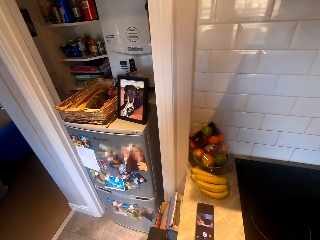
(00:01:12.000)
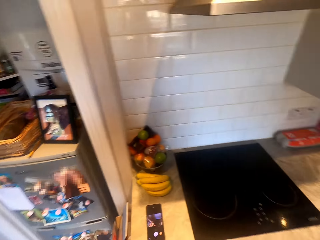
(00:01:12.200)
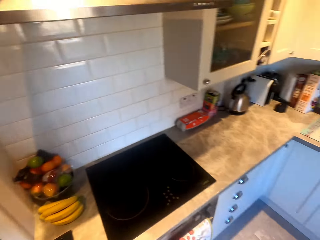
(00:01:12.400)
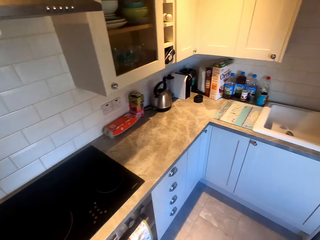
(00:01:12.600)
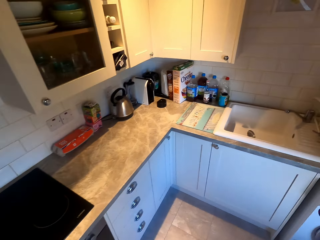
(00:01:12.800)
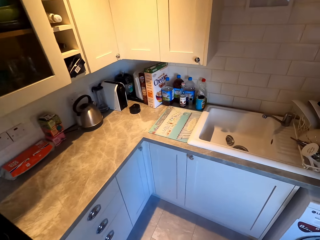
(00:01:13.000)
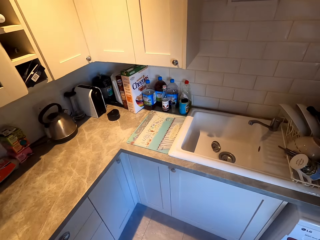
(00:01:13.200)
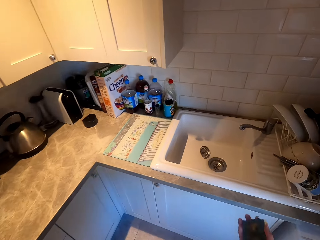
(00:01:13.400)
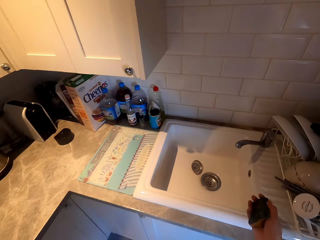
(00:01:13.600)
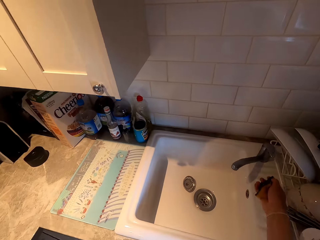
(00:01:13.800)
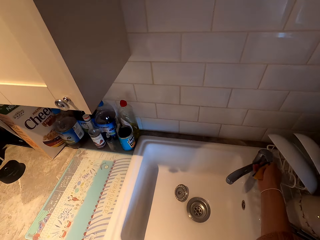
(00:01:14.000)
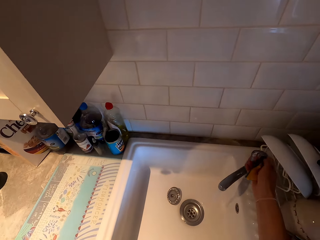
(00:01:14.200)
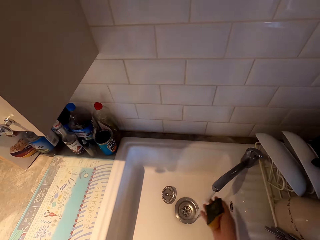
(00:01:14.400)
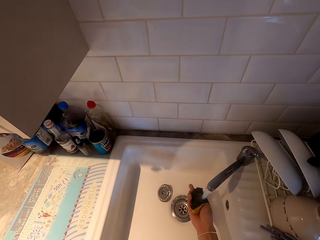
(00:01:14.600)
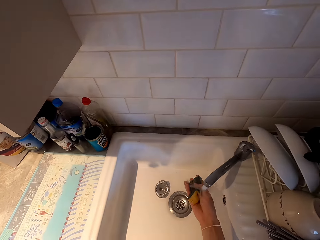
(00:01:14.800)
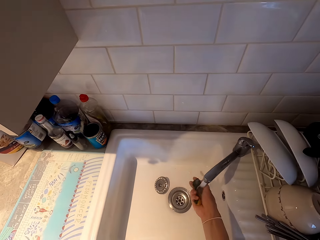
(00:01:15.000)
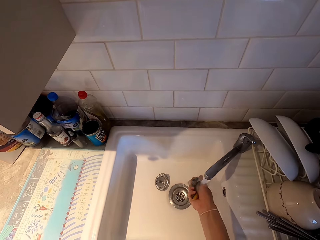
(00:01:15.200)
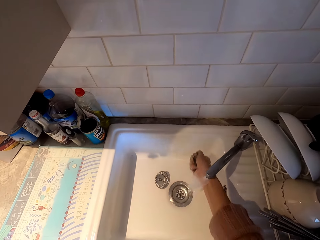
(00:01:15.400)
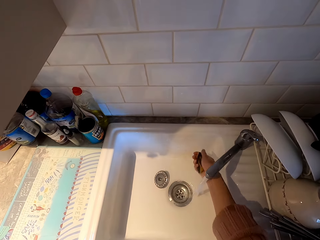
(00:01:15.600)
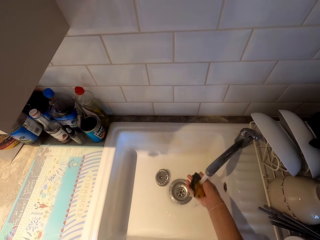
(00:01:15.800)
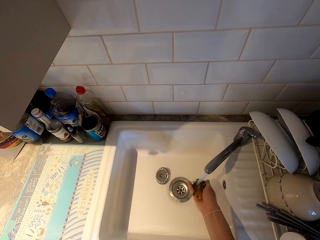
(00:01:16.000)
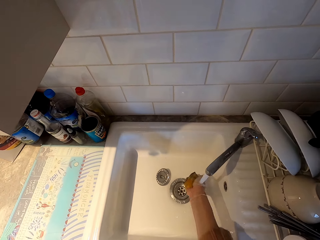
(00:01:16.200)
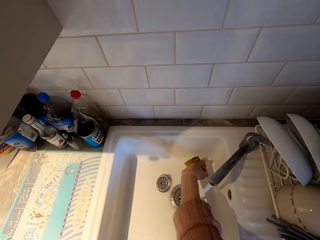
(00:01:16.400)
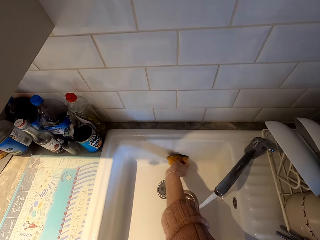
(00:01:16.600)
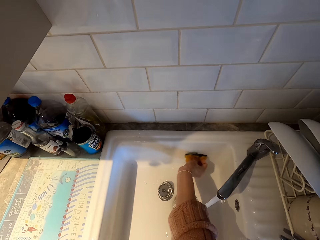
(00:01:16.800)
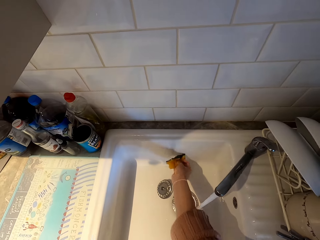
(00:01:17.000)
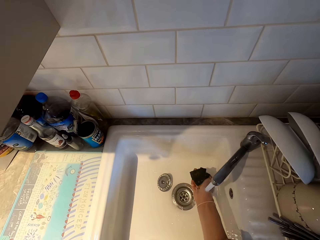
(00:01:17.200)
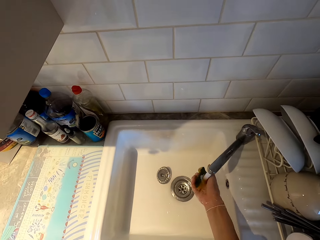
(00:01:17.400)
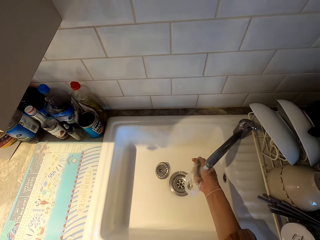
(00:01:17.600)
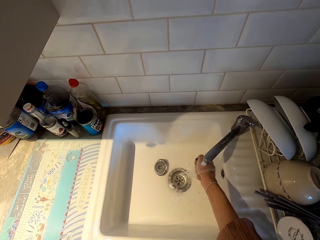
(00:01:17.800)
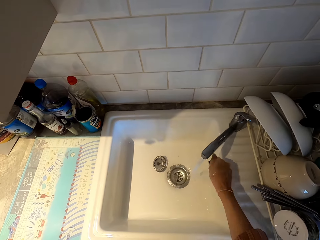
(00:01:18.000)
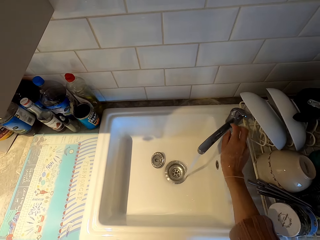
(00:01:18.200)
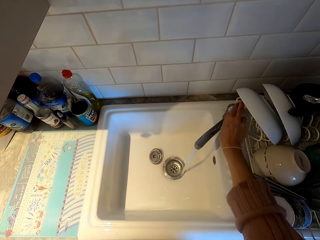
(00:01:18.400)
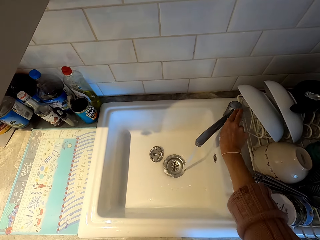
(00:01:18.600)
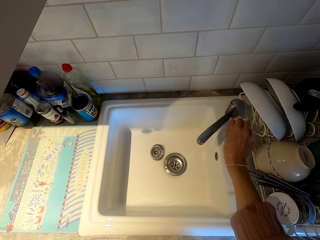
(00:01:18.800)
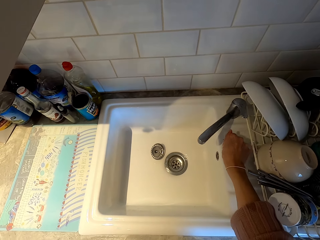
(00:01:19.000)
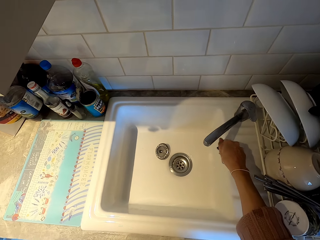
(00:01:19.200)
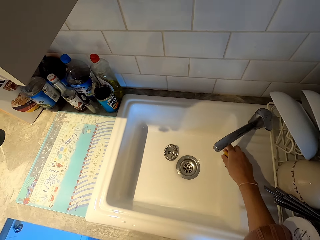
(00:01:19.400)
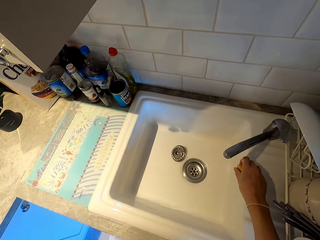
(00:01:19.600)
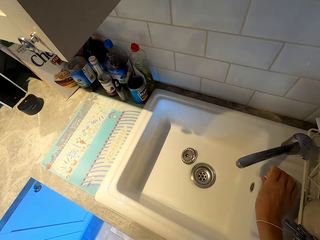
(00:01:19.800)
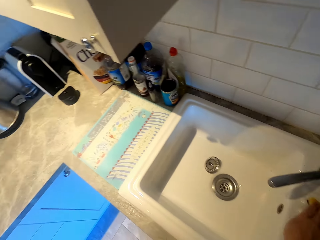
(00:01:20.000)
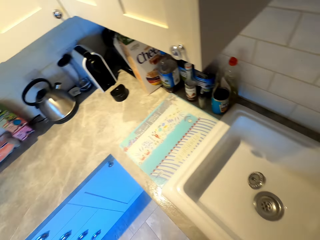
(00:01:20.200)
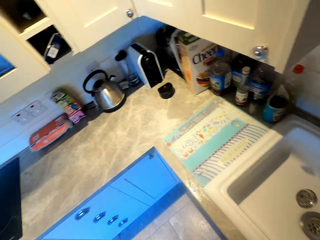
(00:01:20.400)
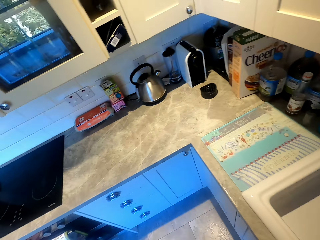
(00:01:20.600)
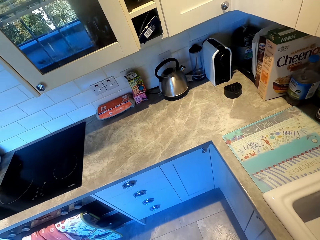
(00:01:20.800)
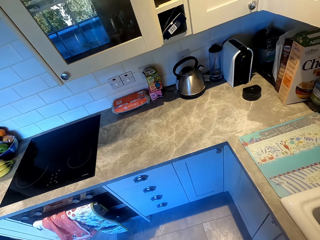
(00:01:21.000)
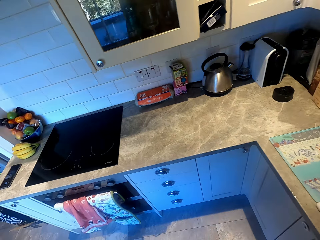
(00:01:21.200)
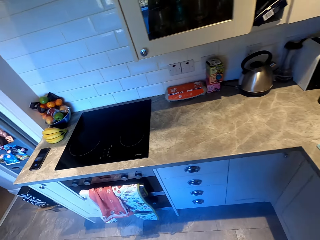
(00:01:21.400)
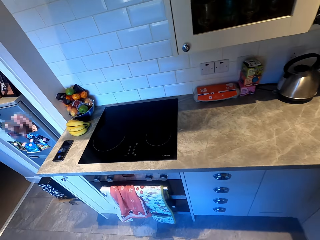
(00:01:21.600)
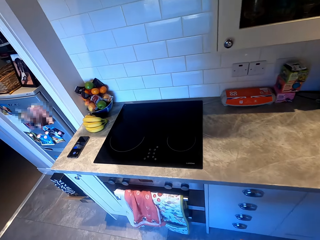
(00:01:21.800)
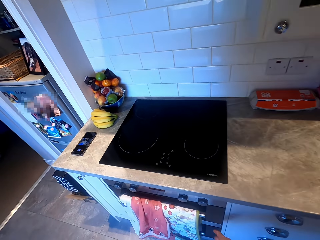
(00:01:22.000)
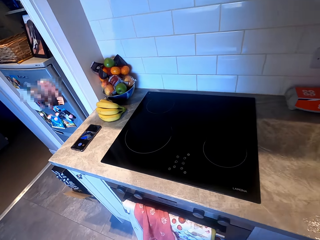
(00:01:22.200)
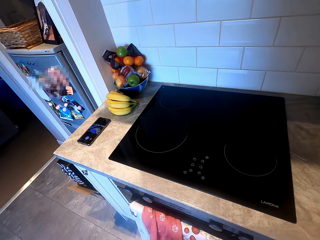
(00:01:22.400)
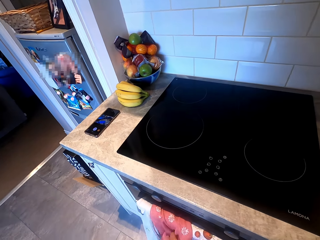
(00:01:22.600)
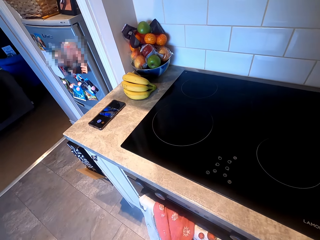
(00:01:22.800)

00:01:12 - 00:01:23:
The camera wearer cleans the counter top. They walk around the kitchen. They open the tap. They rinse the sponge or scrubber. They squeeze the scrubber. They wipe inside the sink. They squeeze the scrubber. They clean the sink. They close the tap. They put the sponge down. They walk around the kitchen.

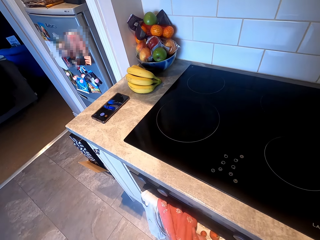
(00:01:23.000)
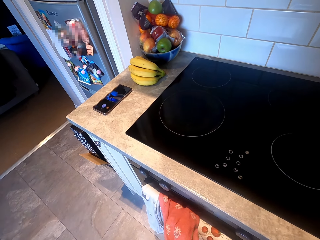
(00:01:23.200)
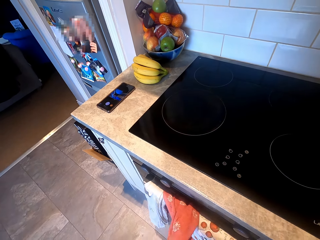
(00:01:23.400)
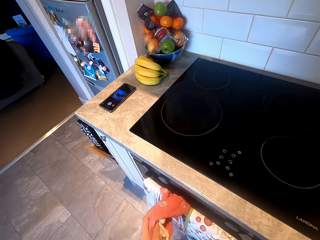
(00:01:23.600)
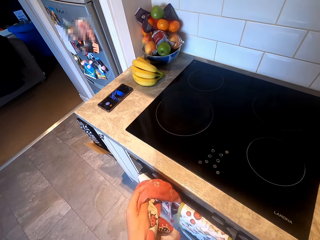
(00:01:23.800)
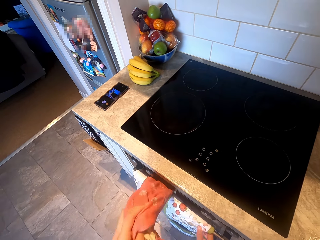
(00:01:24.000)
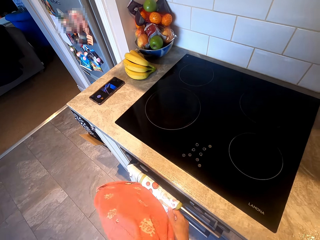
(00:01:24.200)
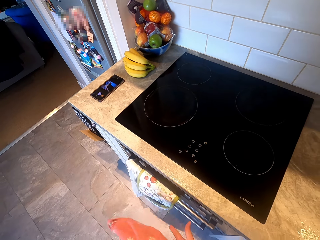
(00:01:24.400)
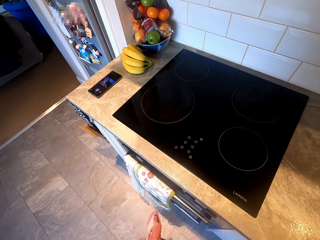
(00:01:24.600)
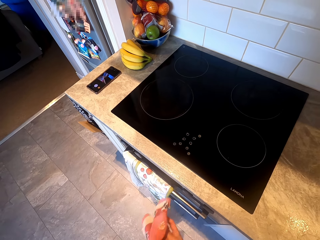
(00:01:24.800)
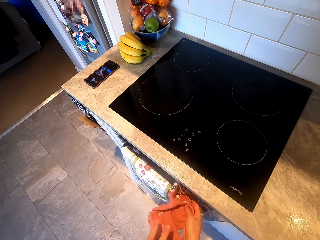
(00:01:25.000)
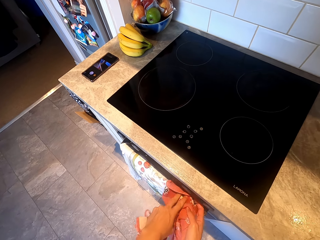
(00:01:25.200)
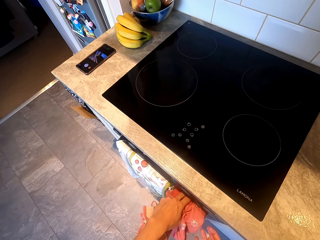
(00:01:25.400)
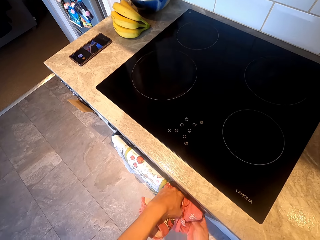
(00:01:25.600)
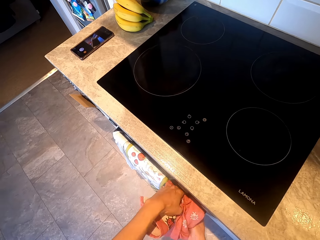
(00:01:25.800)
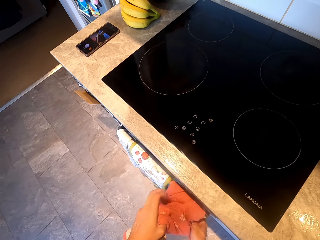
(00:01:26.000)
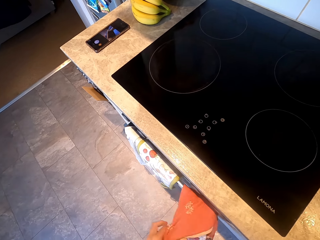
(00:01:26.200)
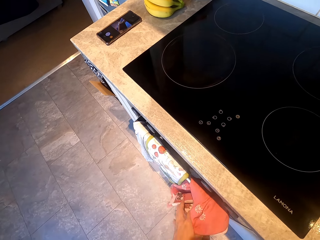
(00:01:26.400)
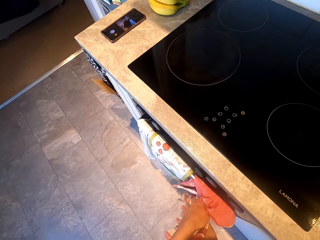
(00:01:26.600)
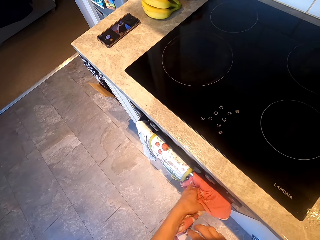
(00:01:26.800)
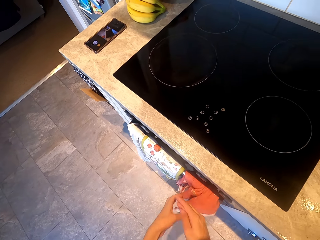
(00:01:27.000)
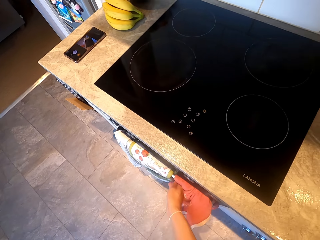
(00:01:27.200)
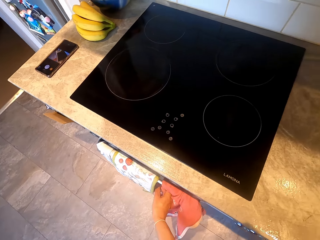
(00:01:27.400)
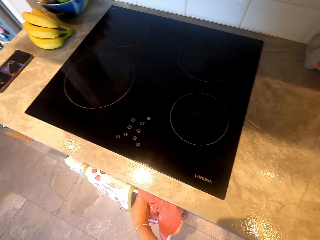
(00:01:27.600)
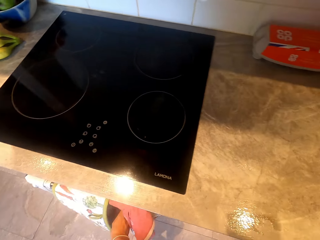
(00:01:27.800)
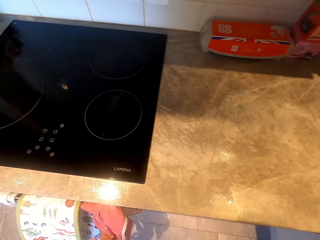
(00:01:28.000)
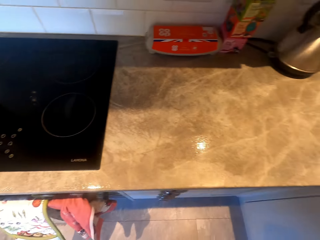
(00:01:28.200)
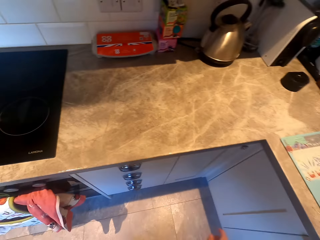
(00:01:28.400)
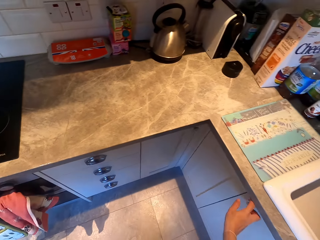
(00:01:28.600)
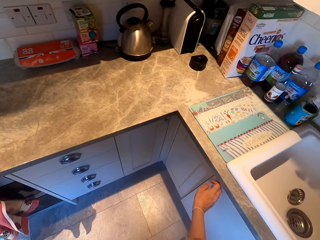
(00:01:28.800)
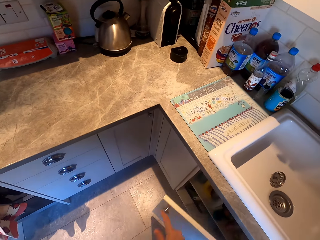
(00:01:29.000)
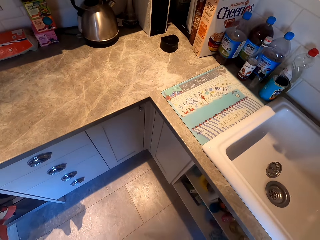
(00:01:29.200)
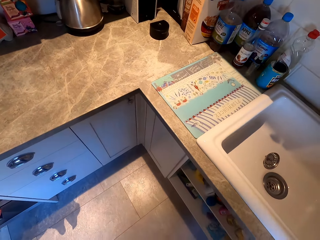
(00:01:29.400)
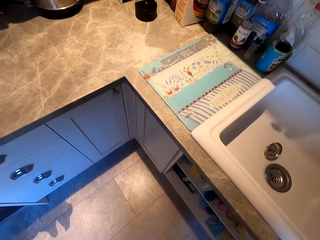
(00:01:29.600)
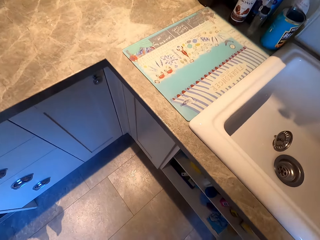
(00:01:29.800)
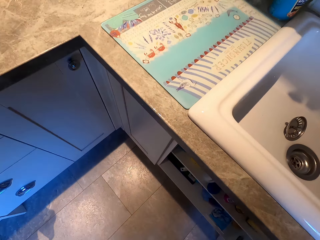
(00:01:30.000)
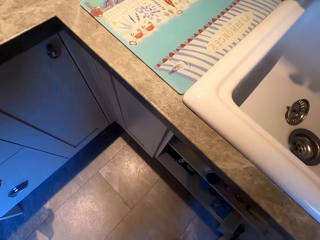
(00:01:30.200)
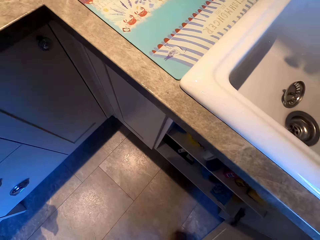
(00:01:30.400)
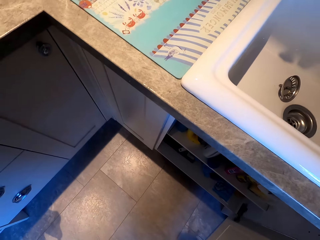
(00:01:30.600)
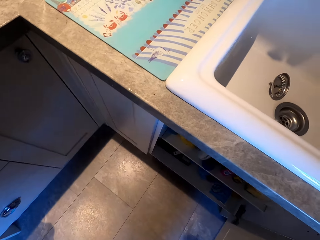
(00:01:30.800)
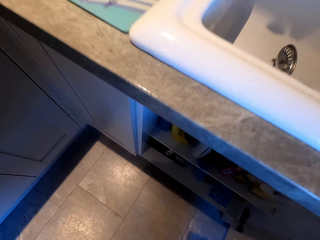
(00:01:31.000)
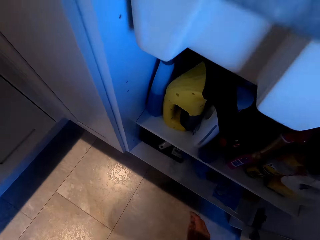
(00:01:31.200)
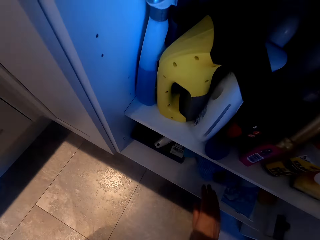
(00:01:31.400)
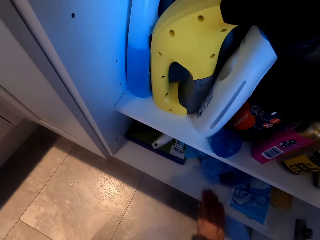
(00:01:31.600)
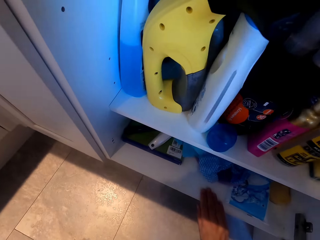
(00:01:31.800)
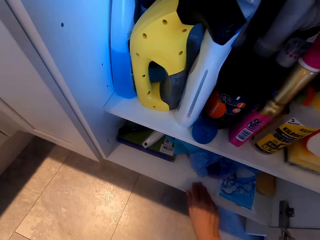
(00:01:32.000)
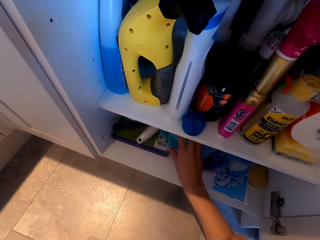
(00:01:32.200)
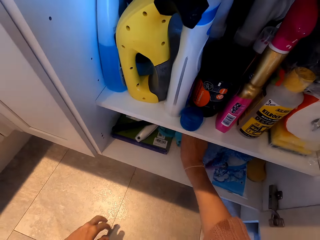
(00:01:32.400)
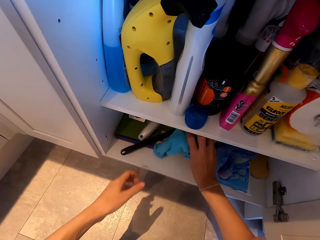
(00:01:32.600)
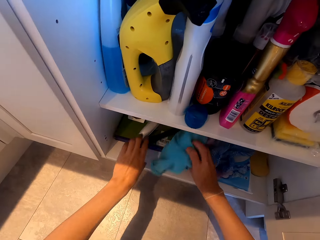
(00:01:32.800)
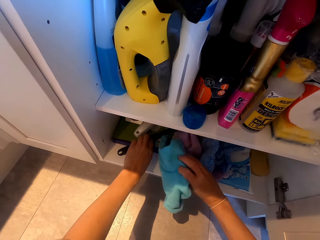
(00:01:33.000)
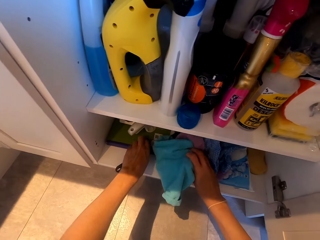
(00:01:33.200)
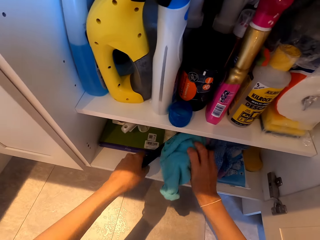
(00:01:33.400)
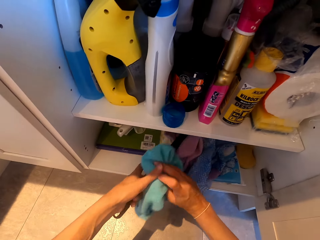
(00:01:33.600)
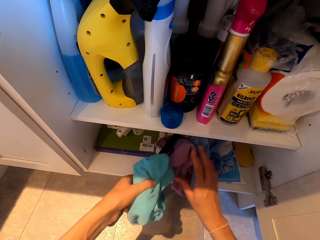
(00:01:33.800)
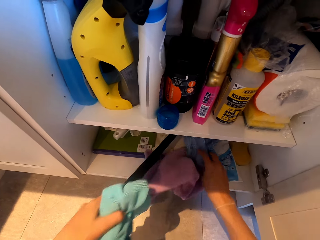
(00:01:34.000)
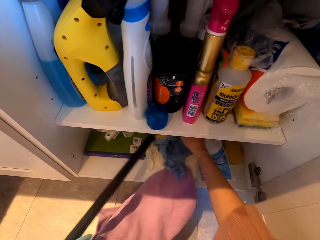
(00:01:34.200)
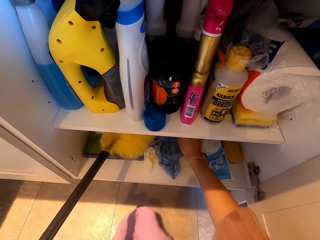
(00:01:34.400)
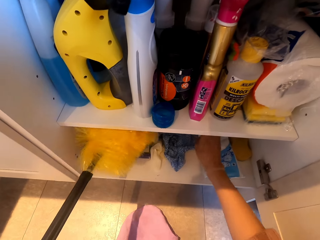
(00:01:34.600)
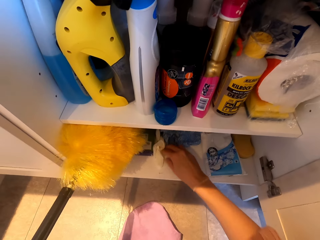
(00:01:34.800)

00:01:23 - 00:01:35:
The camera wearer picks up a kitchen cloth. They hang the kitchen cloth. They pick up the kitchen cloth. They move the cloth. They open the cupboard. They touch the cupboard. They pick up the cloth. They hold the piece of cloth. They pick up the mop.
